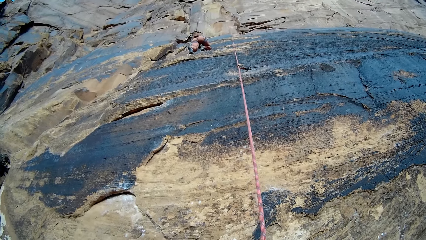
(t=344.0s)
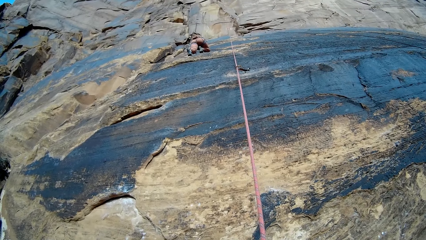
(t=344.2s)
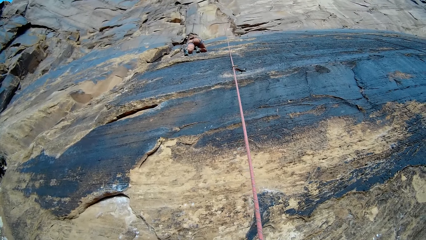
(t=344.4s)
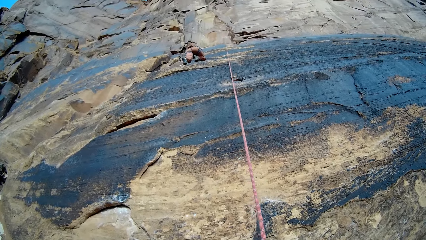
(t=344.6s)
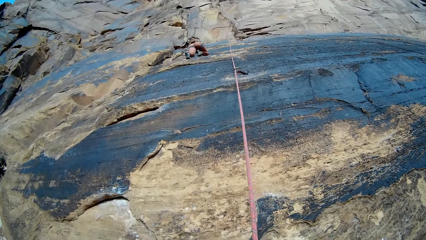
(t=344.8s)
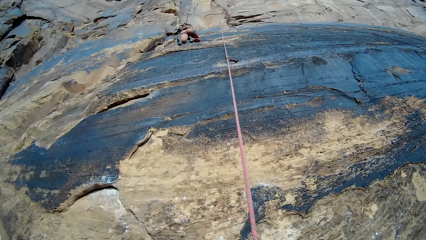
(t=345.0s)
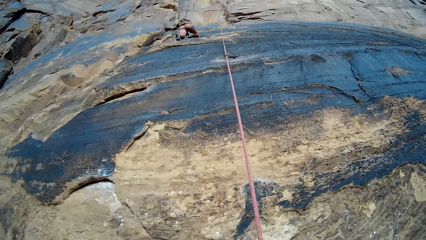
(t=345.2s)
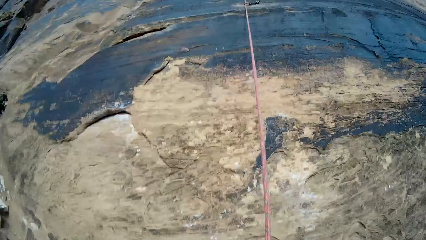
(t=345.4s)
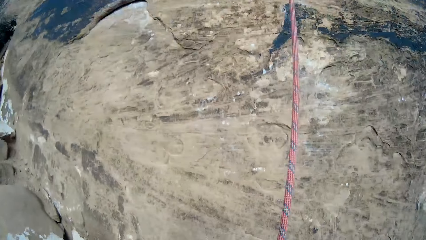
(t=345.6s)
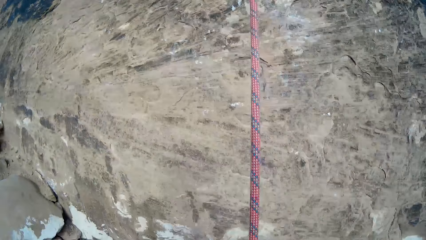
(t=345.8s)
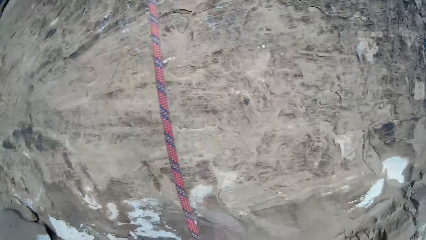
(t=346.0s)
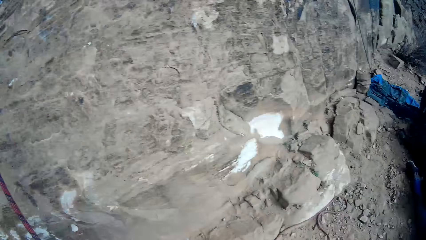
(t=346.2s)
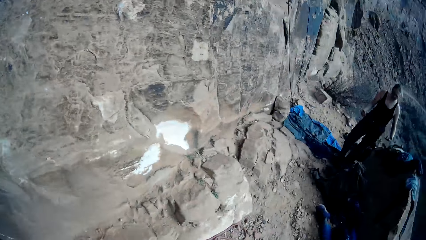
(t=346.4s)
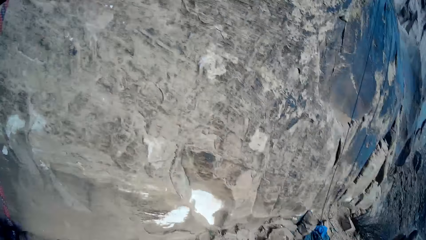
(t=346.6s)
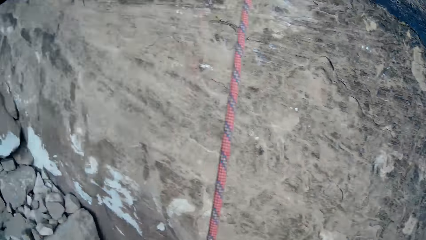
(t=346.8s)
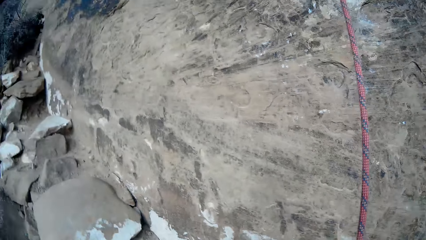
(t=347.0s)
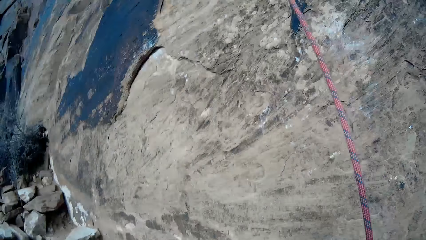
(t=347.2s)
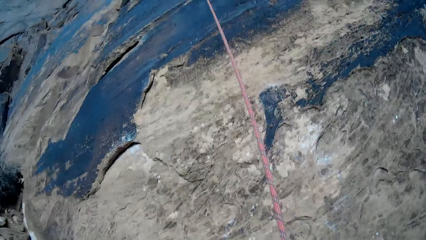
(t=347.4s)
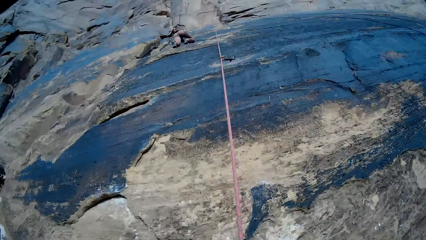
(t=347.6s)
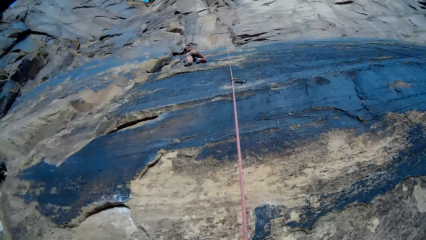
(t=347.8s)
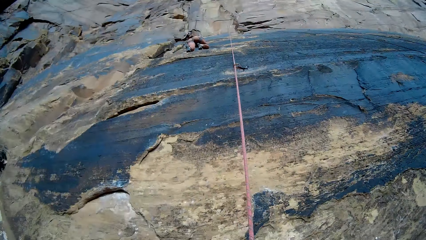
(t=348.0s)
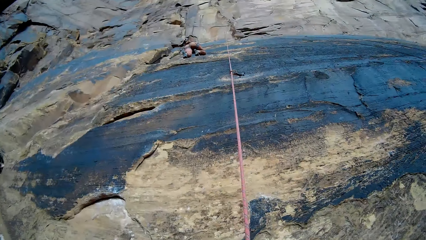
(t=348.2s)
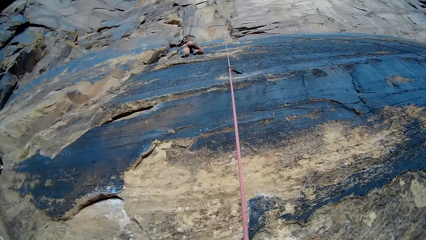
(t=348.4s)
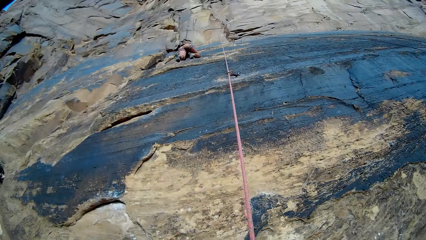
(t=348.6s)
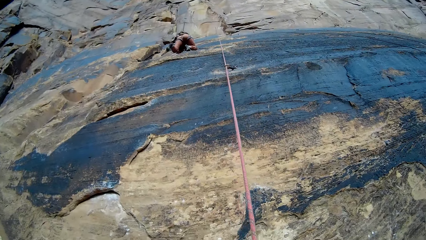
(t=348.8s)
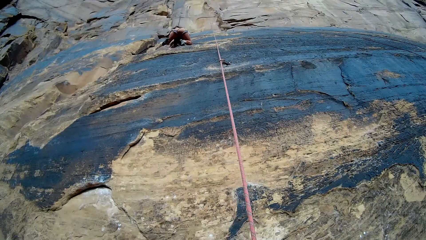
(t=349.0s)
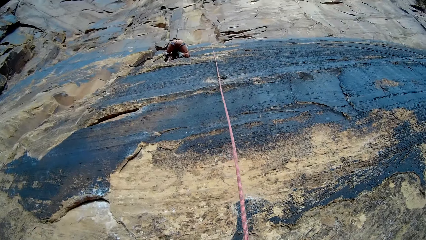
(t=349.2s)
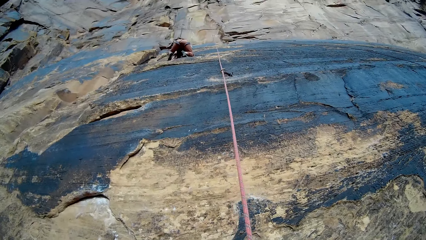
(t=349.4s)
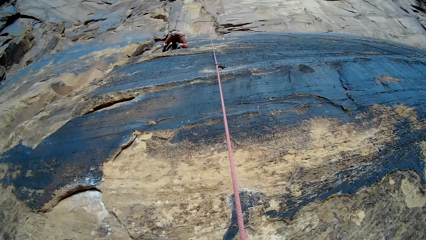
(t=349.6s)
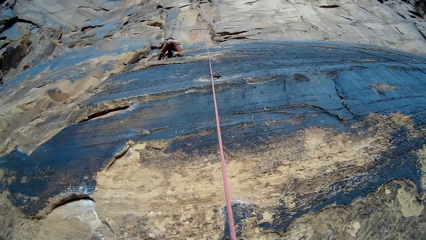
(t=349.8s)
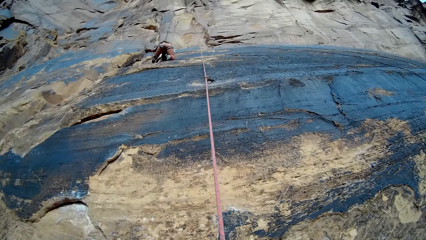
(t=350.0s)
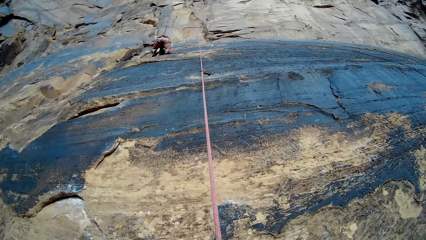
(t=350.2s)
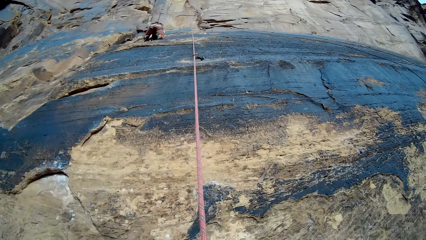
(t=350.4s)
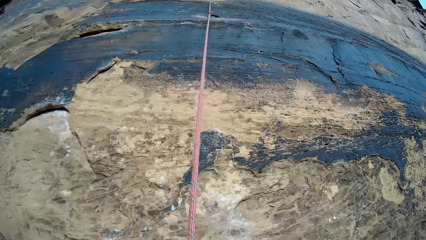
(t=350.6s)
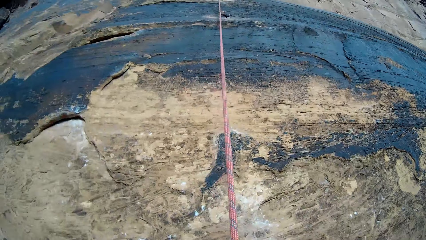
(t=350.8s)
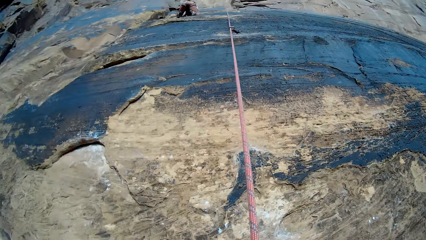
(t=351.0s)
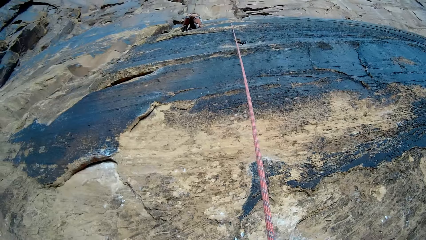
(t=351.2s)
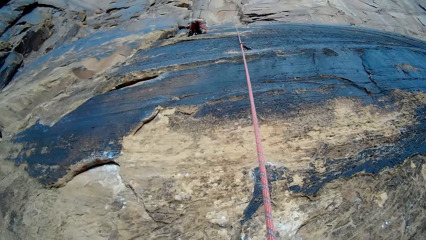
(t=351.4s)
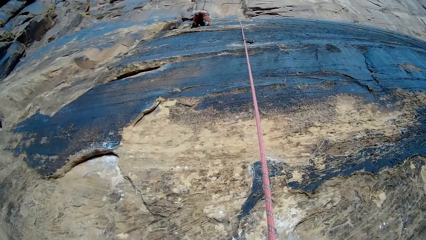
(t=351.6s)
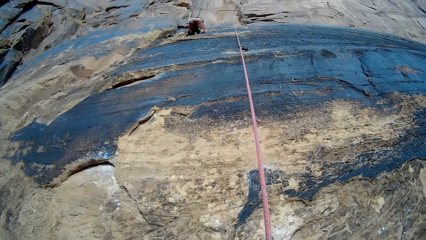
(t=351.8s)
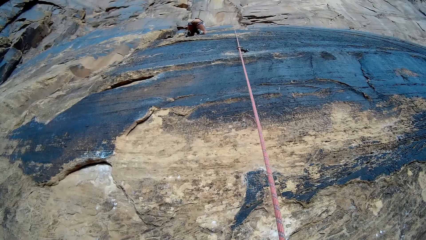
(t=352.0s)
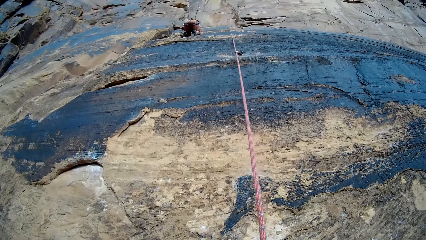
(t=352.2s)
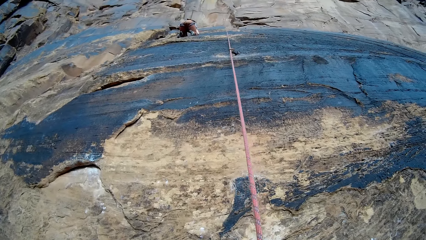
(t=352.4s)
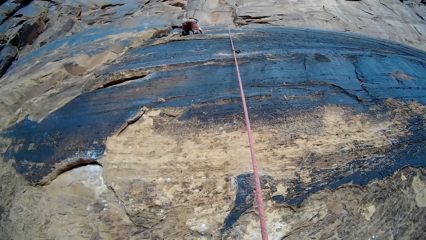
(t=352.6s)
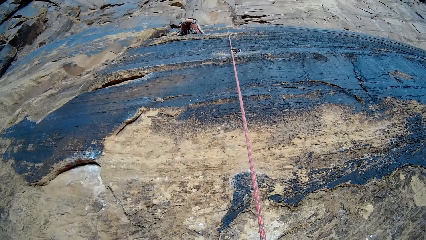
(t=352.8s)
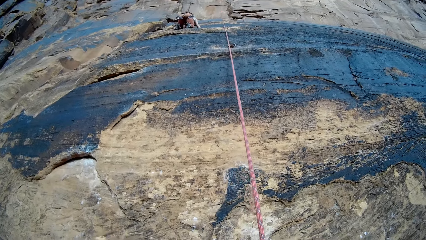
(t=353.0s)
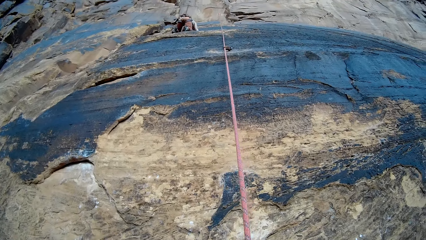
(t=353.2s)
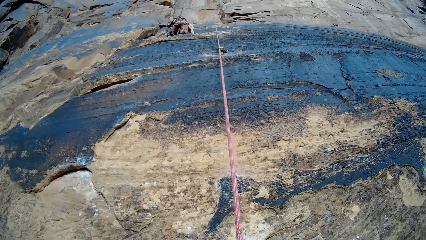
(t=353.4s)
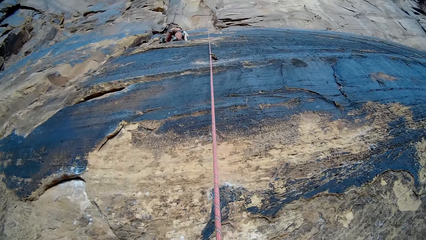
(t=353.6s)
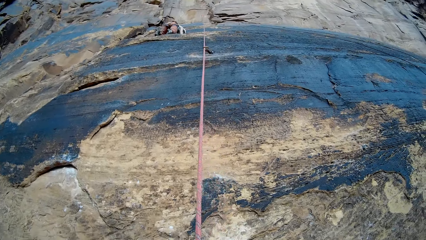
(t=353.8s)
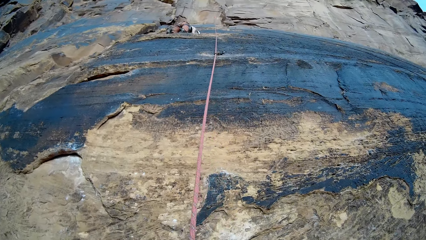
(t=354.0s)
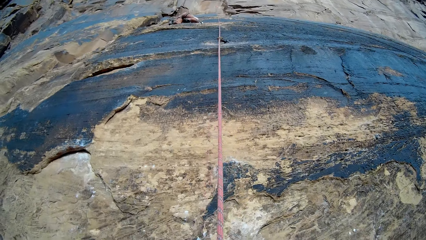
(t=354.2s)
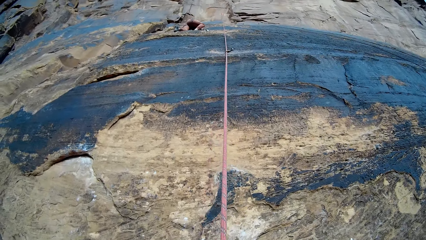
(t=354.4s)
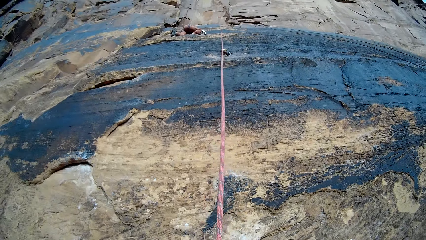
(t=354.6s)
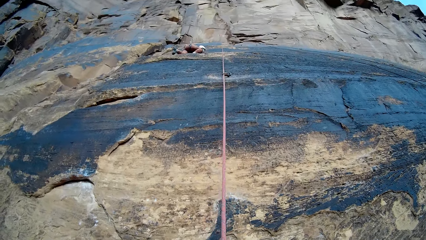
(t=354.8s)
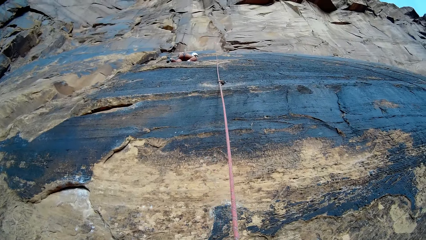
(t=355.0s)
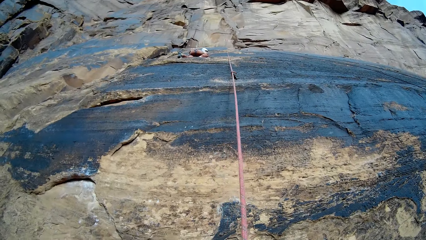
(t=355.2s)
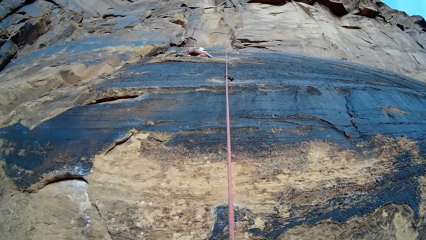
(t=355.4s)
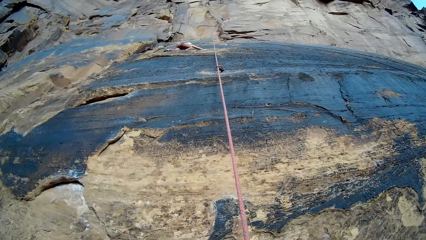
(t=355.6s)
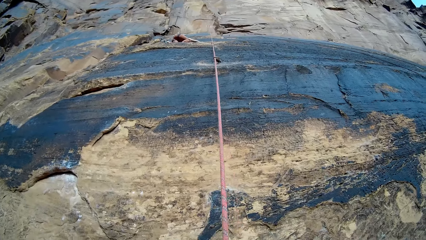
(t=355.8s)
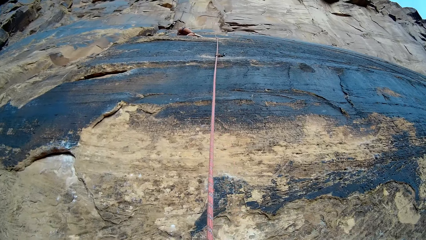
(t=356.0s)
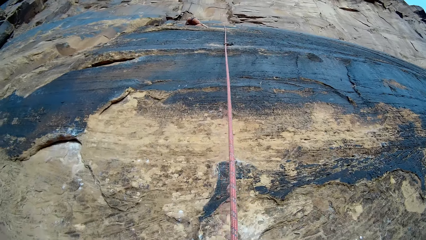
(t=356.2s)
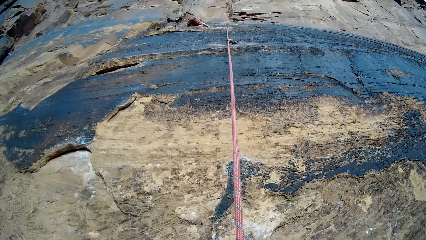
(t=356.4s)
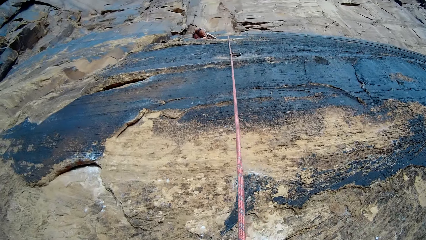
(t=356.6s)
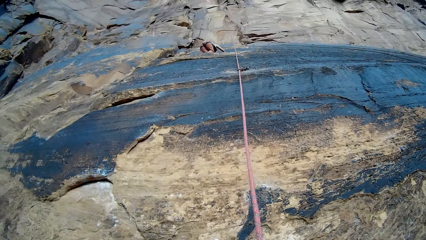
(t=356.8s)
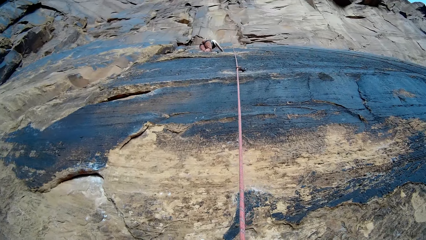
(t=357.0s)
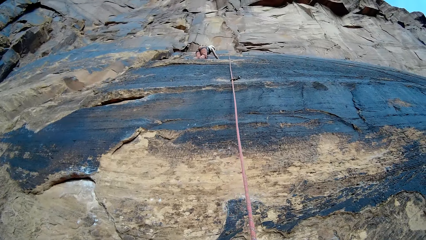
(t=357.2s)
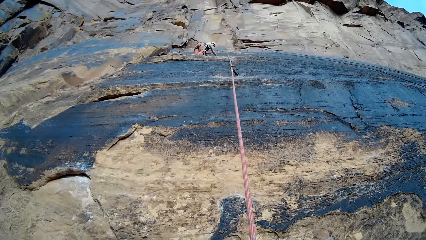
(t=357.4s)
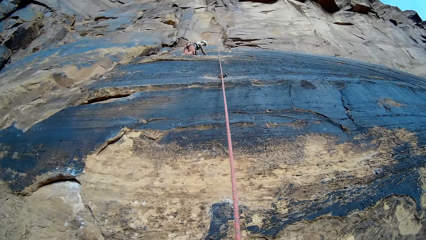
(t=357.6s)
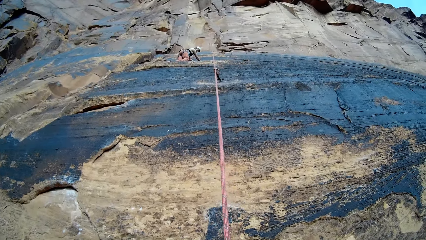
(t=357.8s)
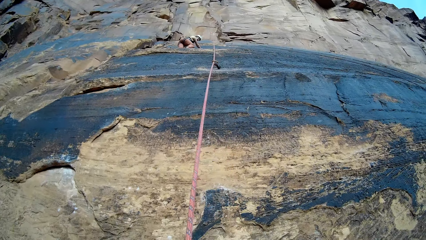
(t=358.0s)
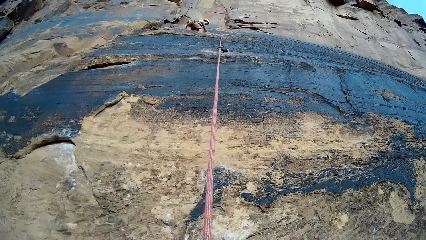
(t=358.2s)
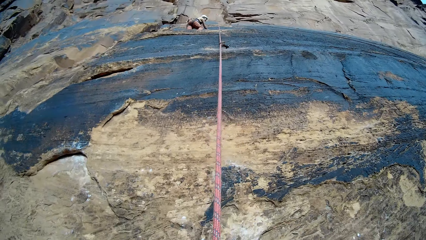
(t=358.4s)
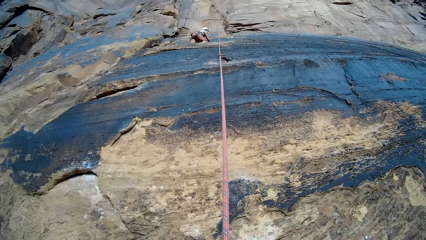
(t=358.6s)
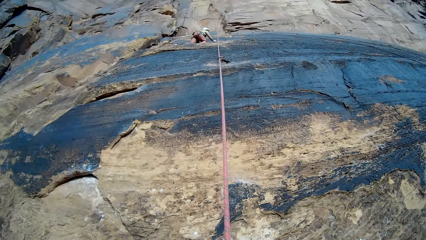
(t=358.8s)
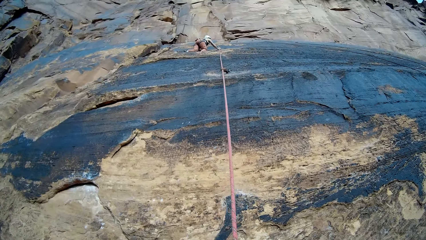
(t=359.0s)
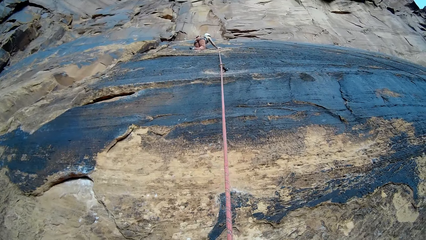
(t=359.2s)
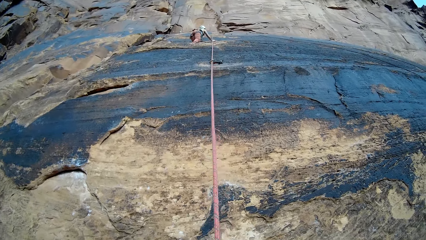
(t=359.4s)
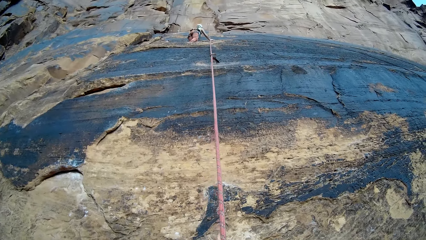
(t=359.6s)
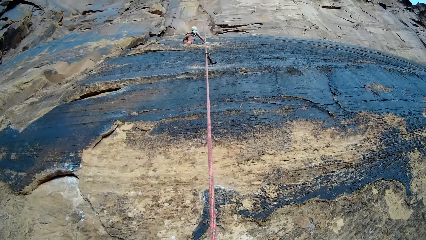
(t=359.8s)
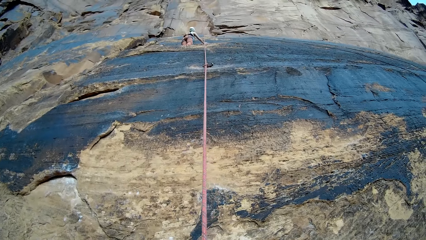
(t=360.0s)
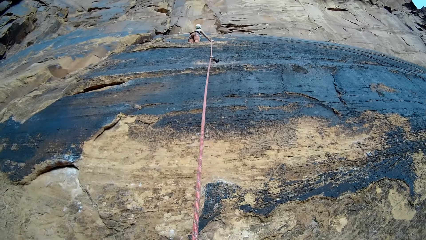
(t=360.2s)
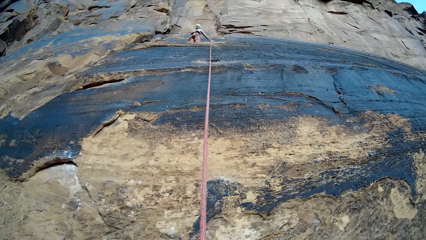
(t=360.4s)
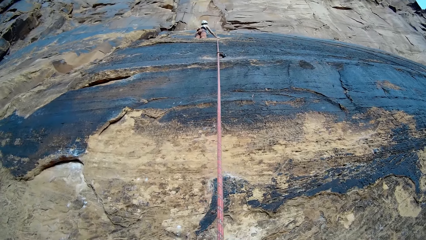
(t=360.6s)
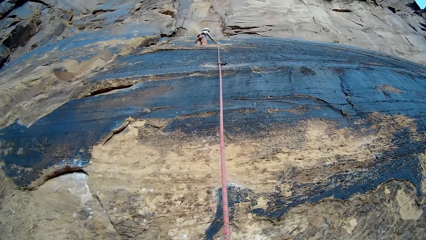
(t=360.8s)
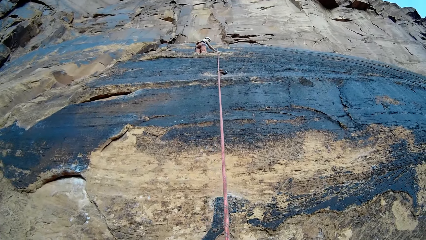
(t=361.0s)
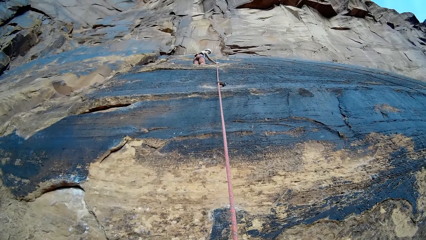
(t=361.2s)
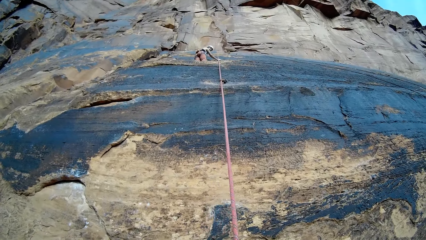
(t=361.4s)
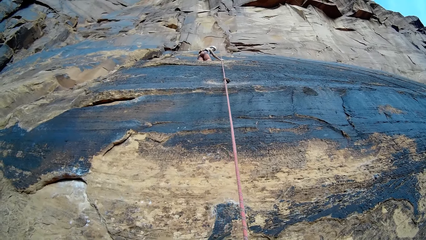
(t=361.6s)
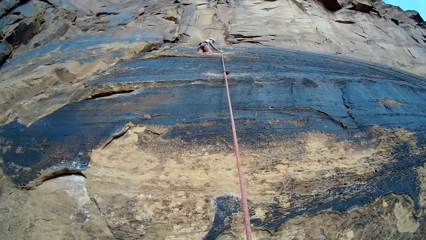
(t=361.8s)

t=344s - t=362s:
The camera wearer looks around the mountain. A woman climbs up the mountain. The woman walks horizontally on the mountain with her legs.
